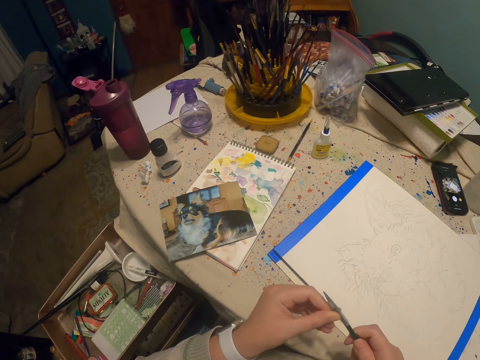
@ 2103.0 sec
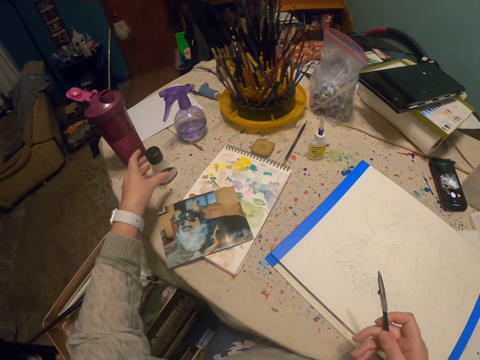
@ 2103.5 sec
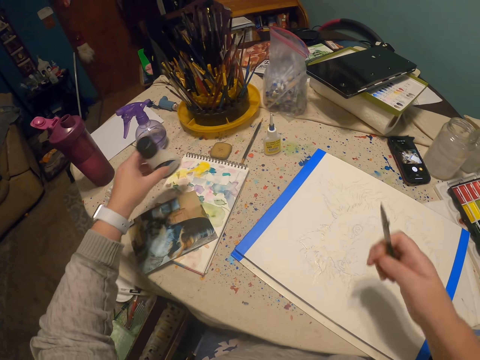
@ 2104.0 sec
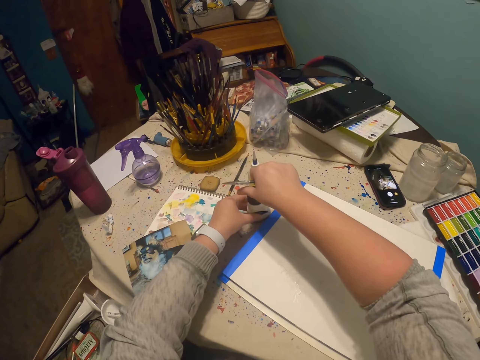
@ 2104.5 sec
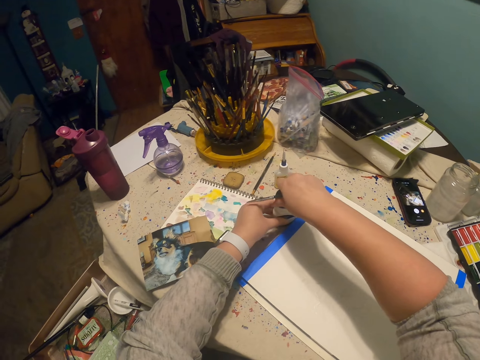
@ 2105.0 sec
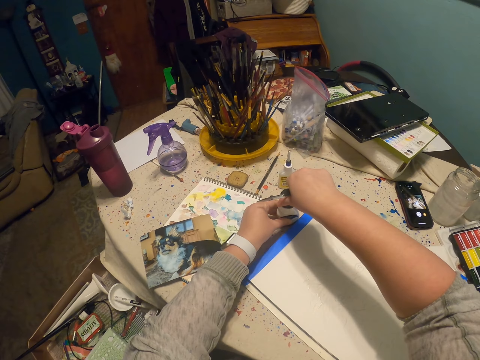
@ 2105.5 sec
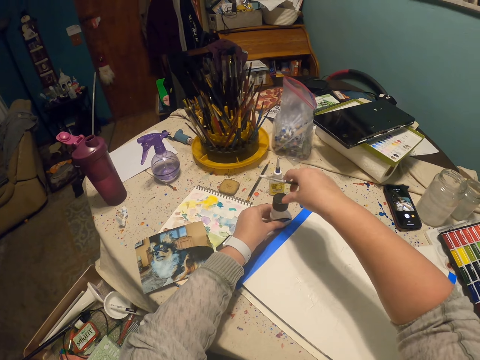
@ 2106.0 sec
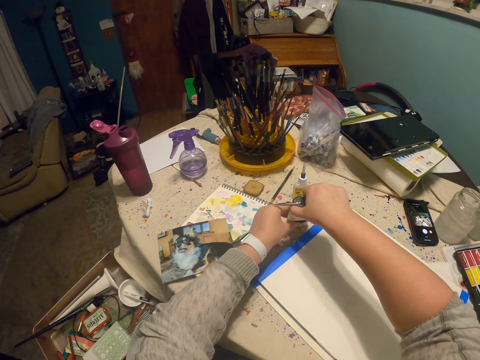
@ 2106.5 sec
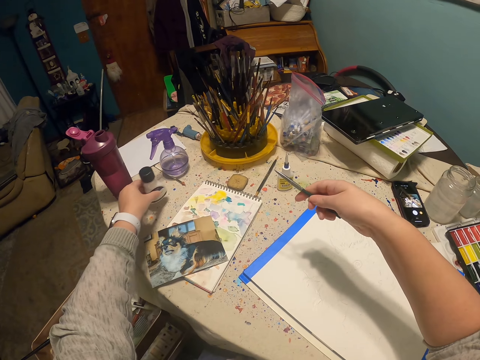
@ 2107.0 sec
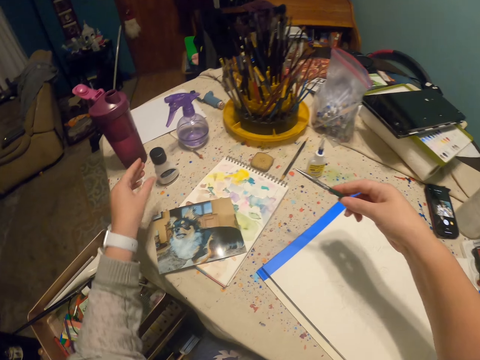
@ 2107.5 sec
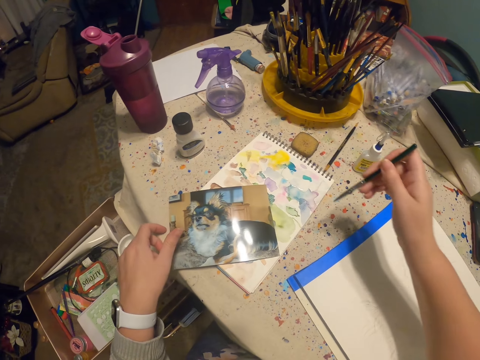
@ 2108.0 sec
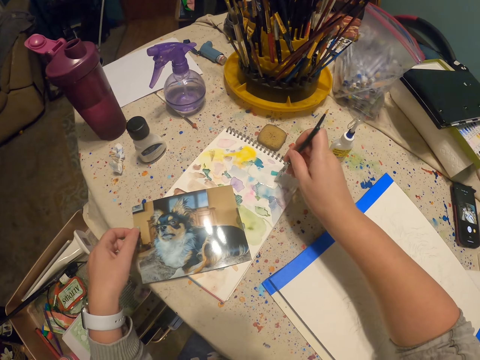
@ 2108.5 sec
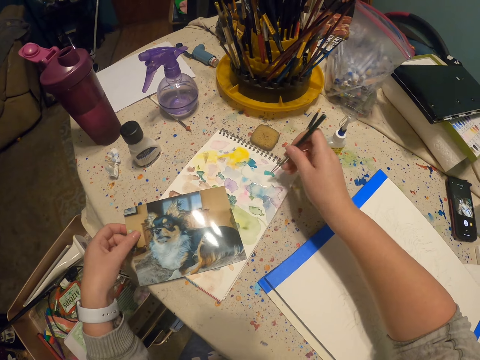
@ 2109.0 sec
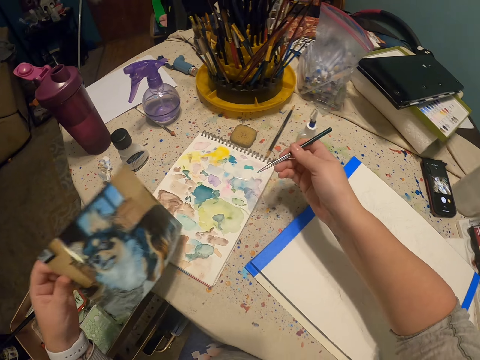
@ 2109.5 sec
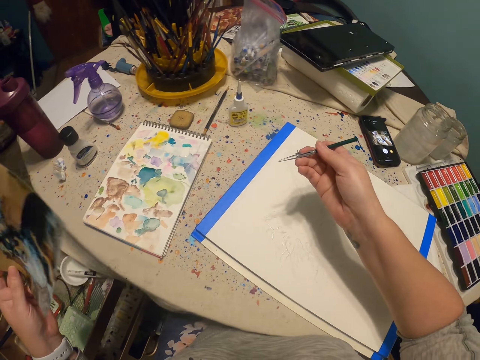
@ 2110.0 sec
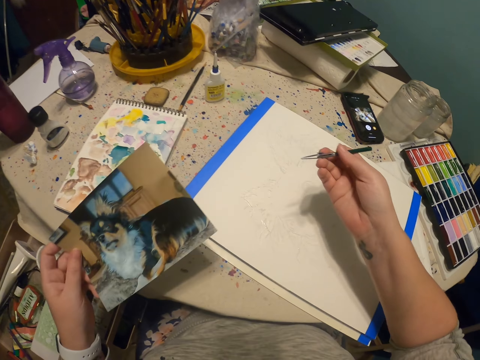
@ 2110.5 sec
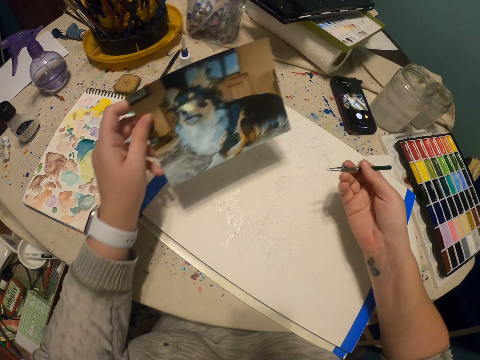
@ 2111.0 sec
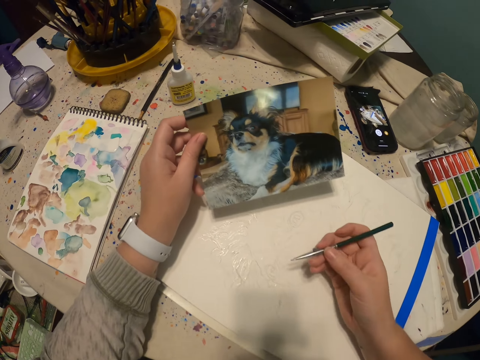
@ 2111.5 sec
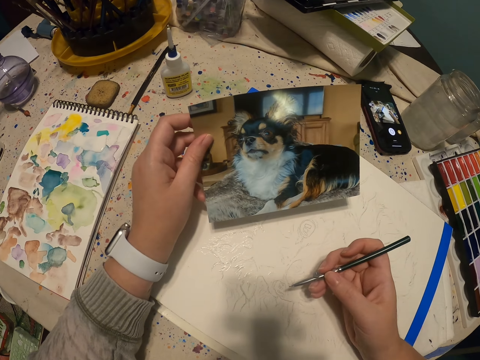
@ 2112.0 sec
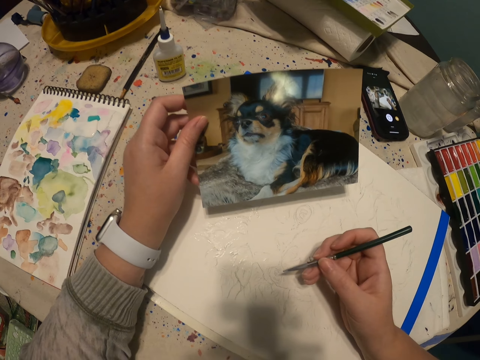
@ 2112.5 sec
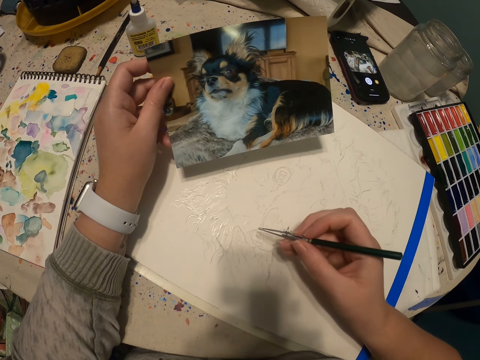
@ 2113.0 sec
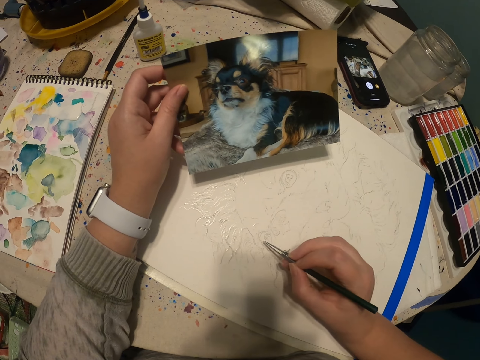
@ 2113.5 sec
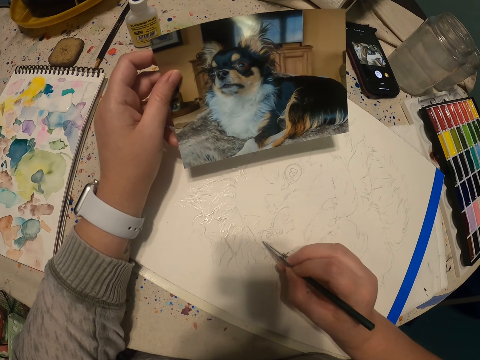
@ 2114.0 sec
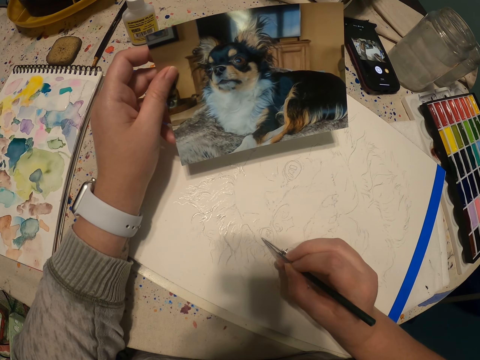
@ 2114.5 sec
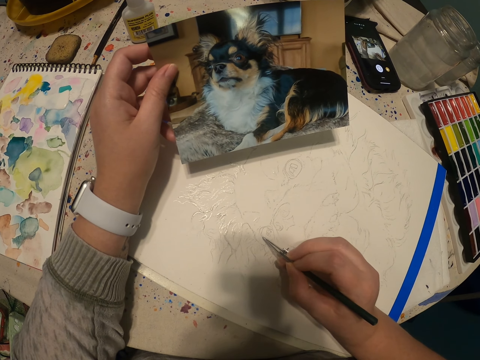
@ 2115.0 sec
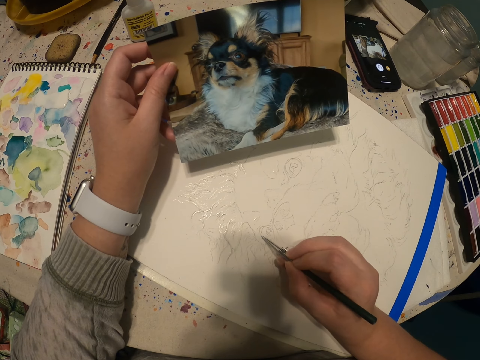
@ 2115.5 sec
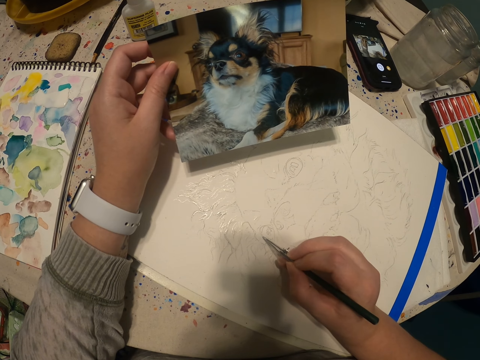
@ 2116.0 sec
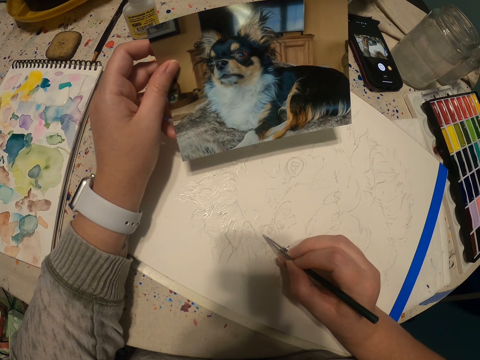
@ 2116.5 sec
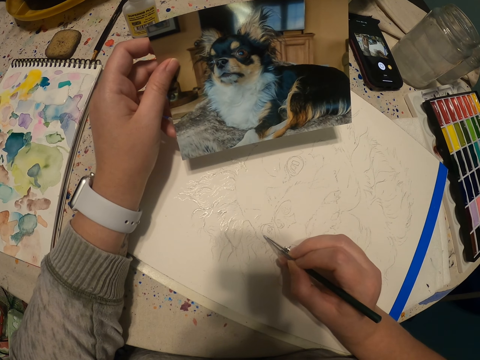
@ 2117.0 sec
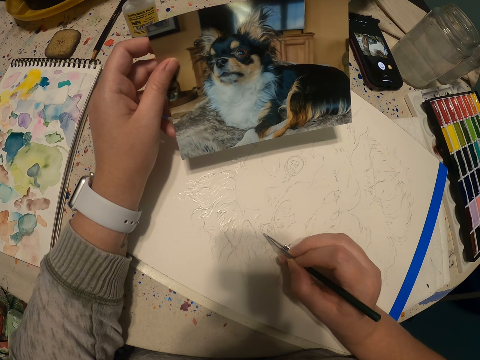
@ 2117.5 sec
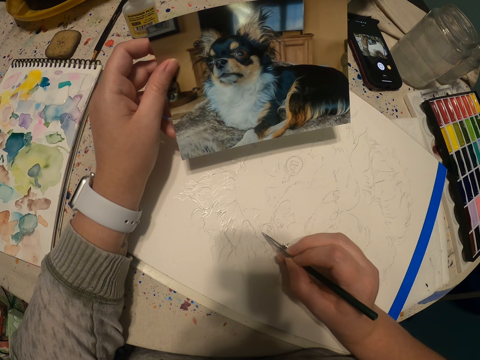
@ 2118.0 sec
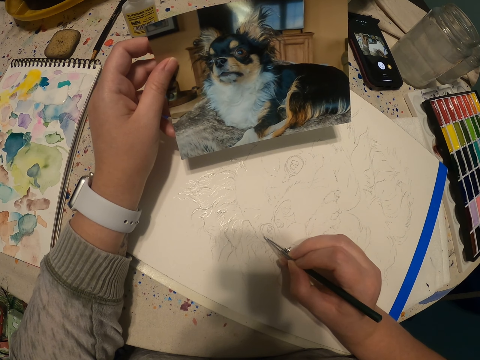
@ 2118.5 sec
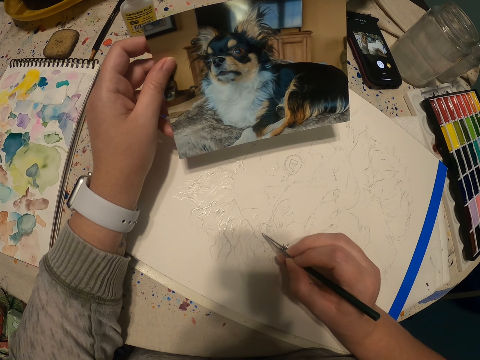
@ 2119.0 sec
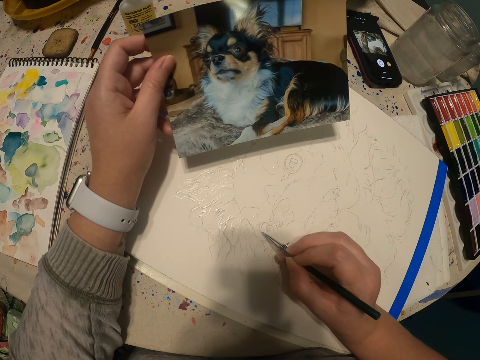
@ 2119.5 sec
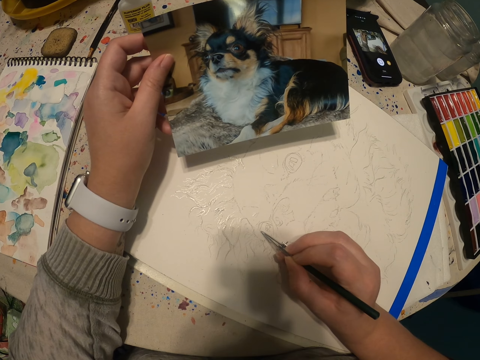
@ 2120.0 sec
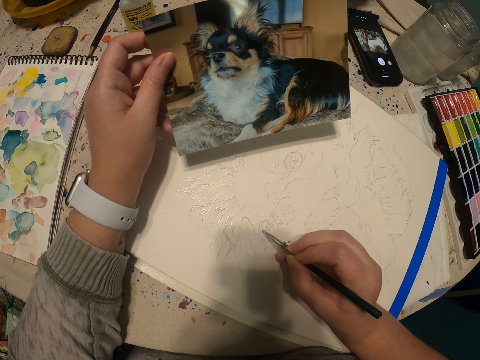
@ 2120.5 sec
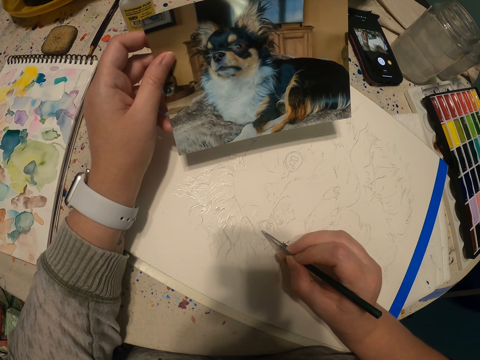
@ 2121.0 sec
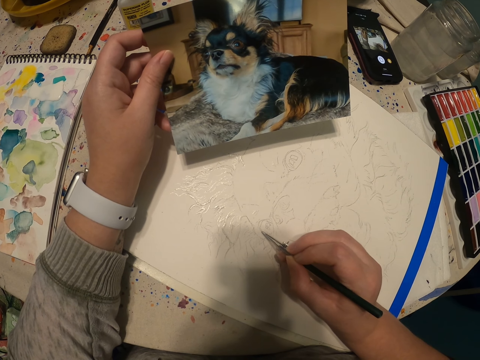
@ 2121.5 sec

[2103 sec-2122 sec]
The camera wearer picks a paint bottle. They put down the paint bottle on a table. They open the paint bottle. They tighten the paint bottle lid. They scoop paint with a paint pen. They pick a portrait. They draw a picture of a dog. They paint a sketch with the paint pen.

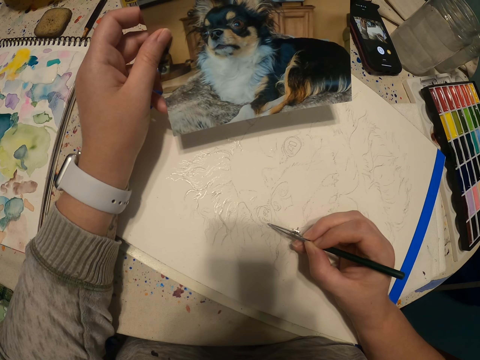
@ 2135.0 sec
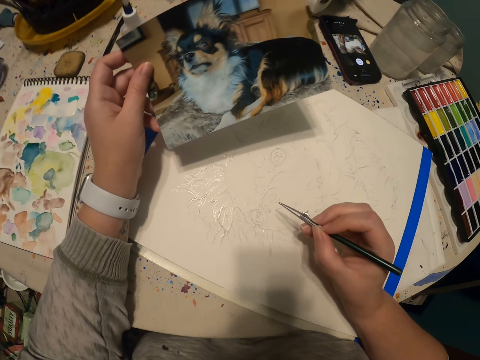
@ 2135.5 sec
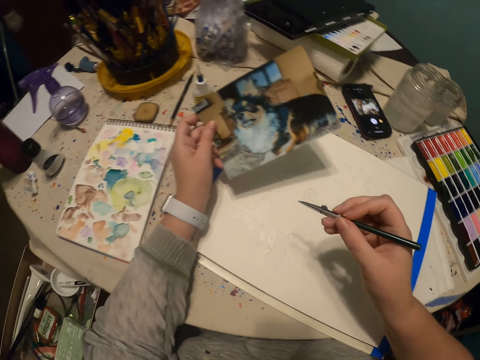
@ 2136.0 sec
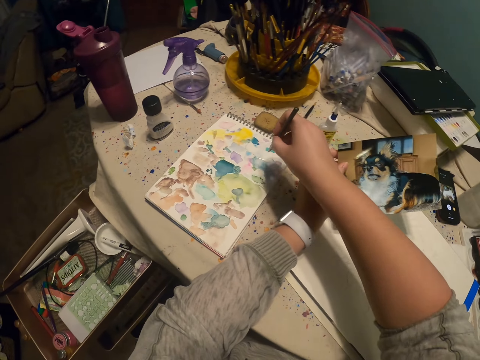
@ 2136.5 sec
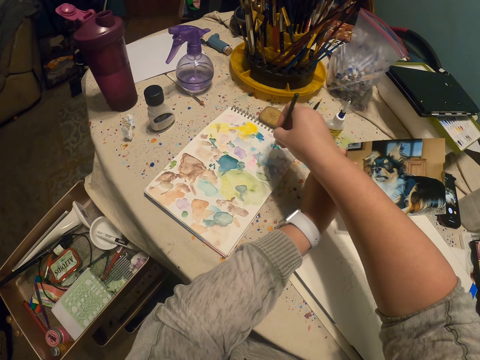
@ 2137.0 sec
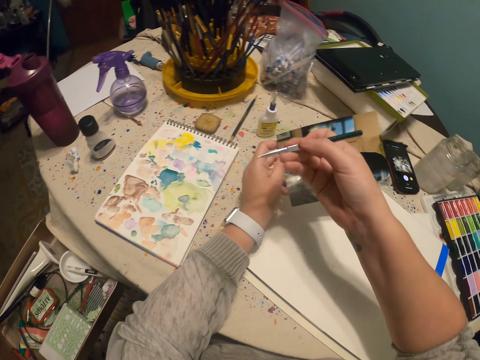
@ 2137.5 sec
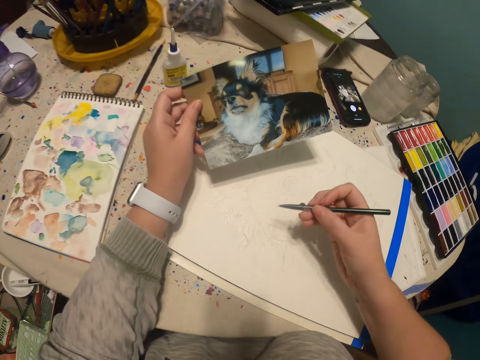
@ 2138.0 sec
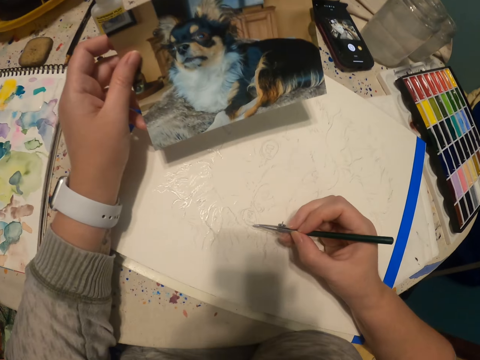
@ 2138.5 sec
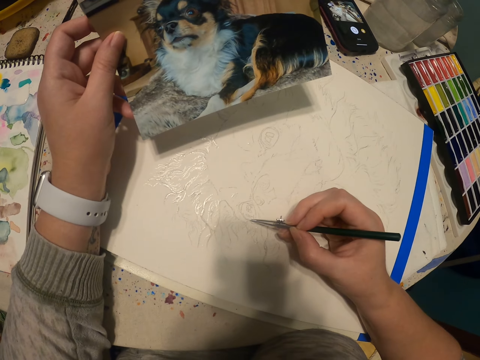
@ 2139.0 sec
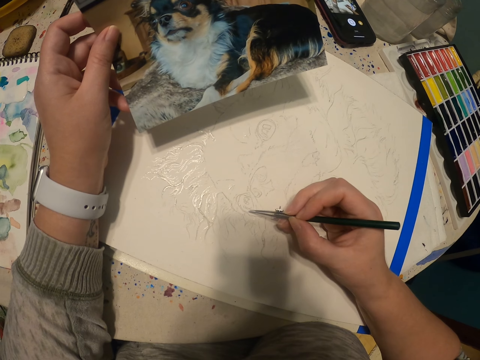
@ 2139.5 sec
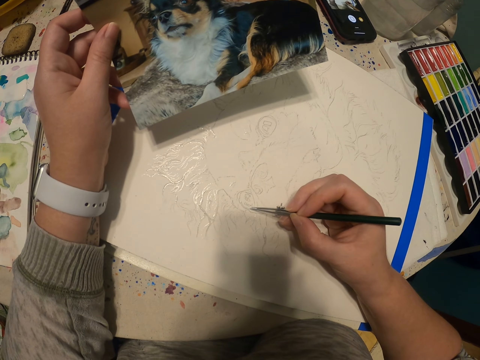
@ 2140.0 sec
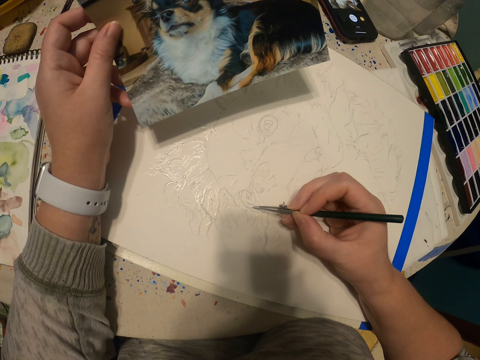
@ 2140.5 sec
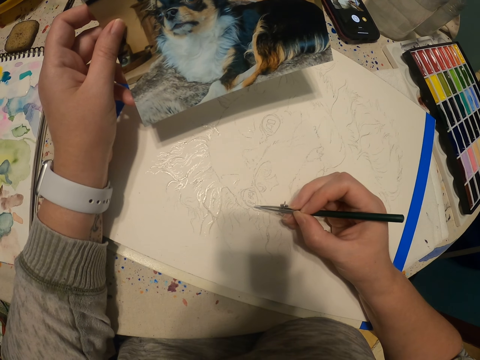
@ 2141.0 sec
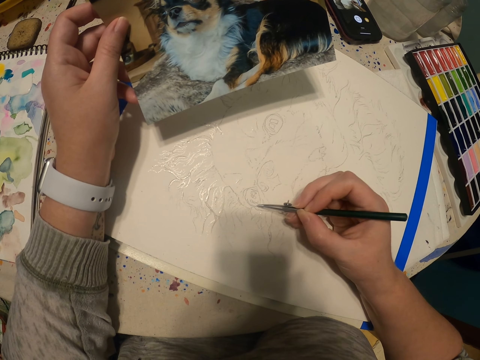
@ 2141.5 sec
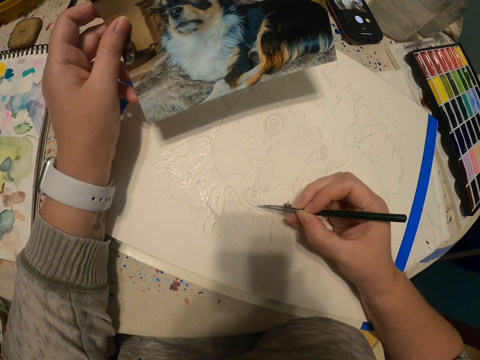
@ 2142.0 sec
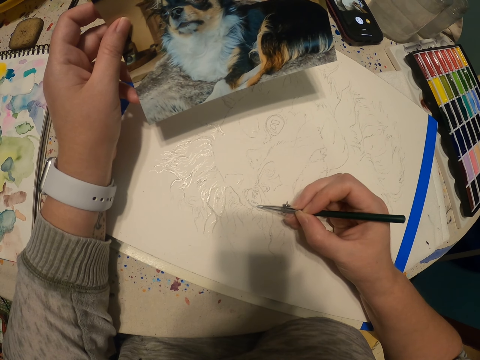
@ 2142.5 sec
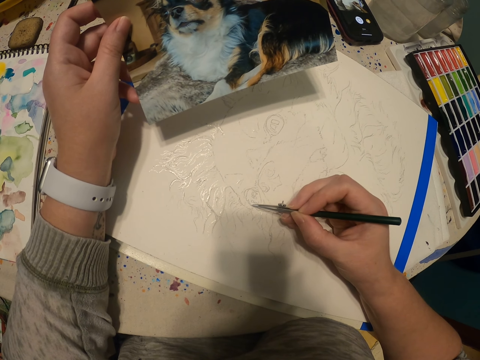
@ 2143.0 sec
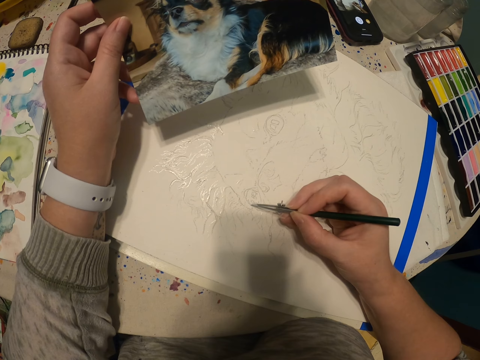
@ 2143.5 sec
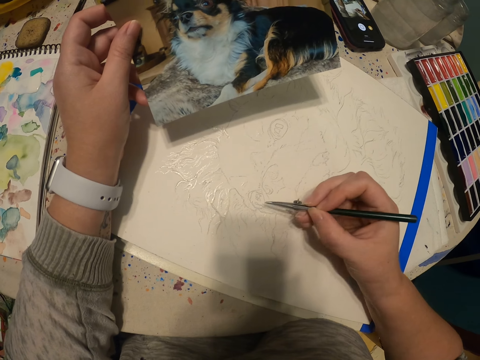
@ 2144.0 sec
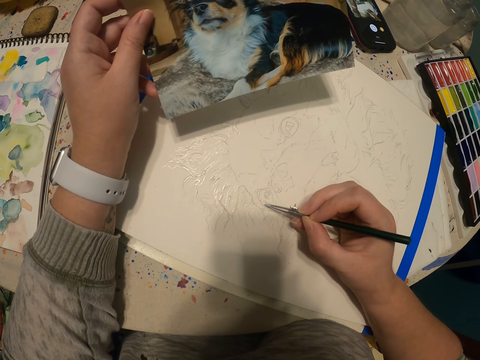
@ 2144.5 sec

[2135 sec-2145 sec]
The camera wearer scoops paint with a paint pen. They paint a sketch of a dog with the paint pen.
